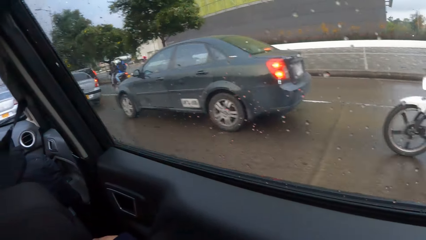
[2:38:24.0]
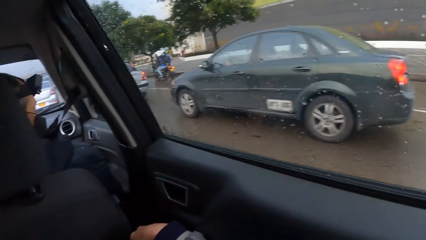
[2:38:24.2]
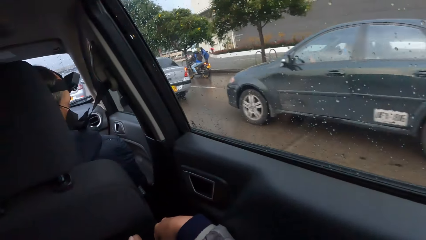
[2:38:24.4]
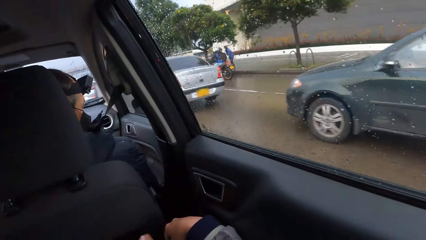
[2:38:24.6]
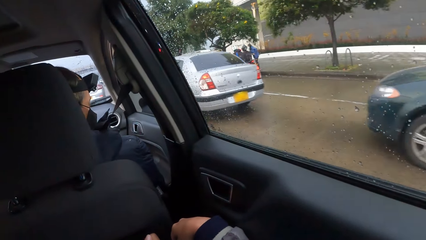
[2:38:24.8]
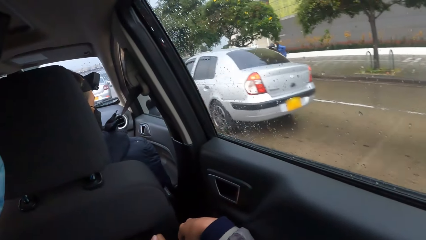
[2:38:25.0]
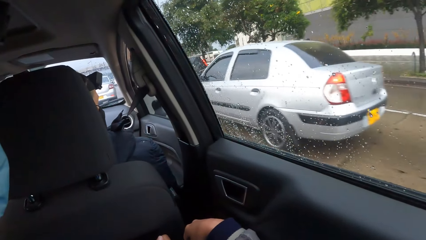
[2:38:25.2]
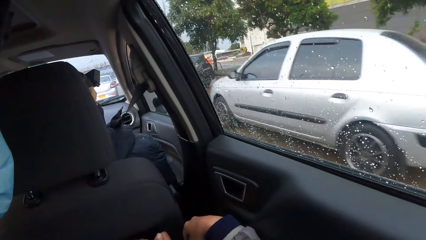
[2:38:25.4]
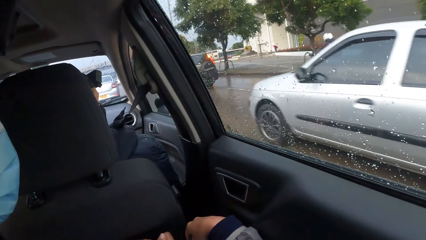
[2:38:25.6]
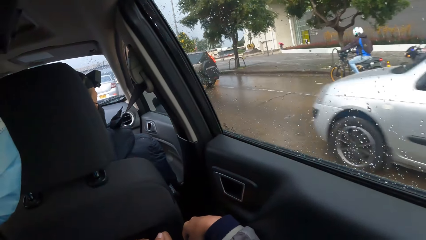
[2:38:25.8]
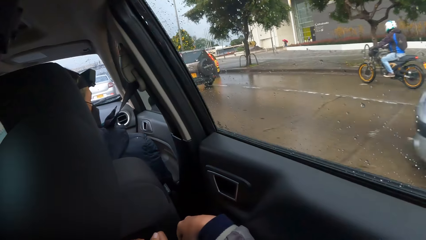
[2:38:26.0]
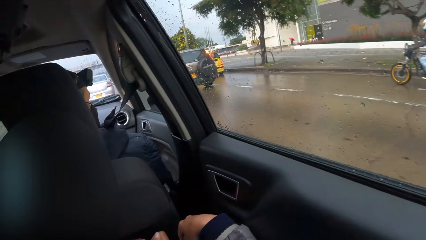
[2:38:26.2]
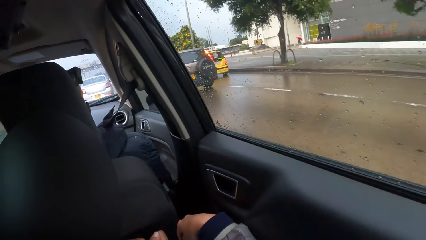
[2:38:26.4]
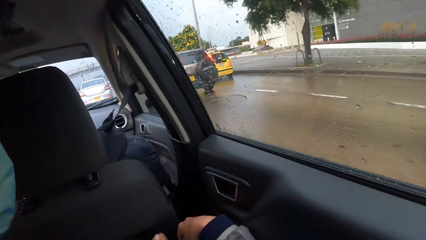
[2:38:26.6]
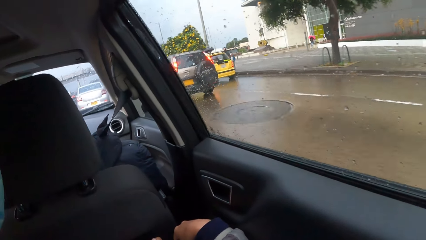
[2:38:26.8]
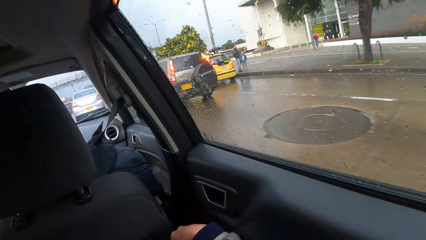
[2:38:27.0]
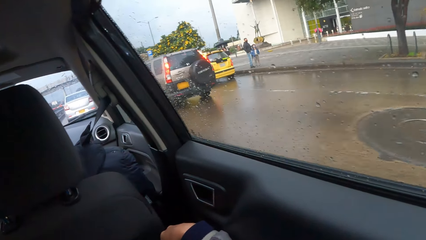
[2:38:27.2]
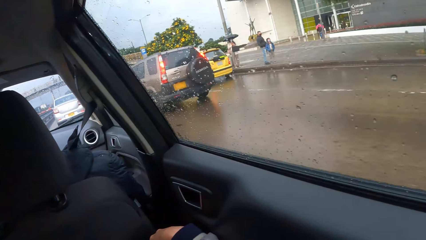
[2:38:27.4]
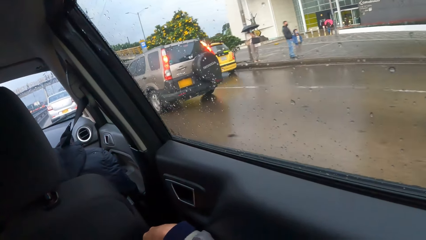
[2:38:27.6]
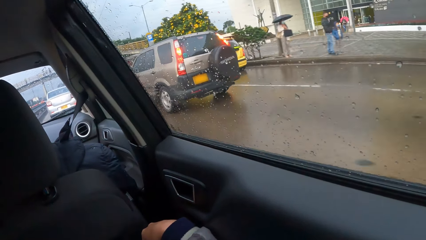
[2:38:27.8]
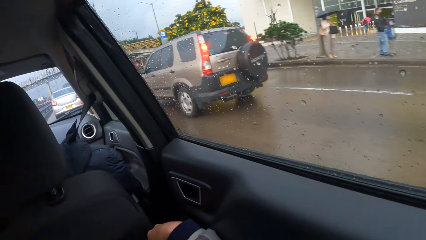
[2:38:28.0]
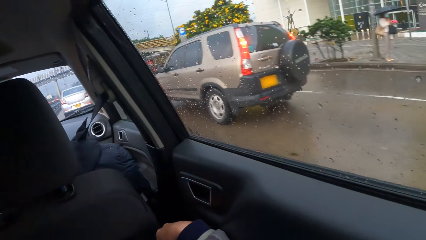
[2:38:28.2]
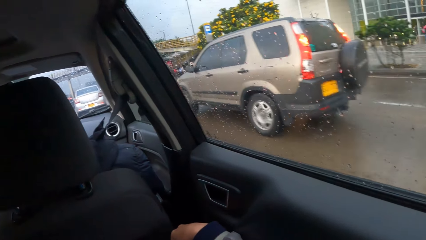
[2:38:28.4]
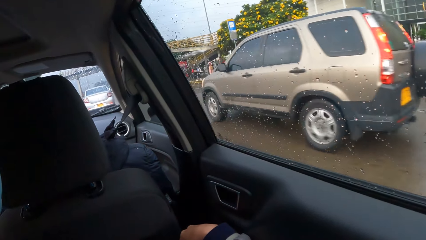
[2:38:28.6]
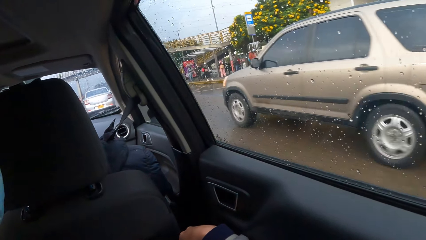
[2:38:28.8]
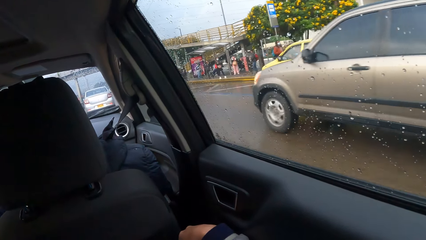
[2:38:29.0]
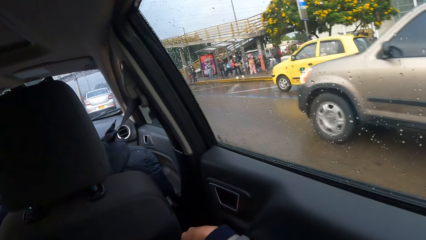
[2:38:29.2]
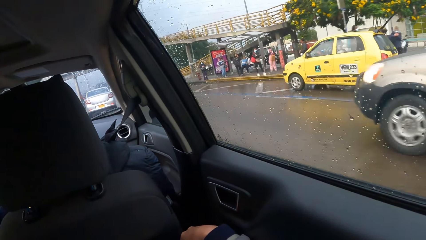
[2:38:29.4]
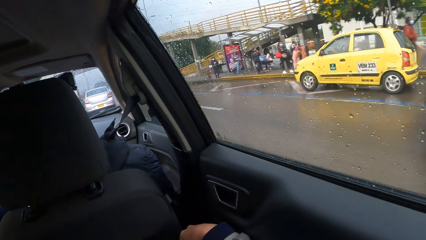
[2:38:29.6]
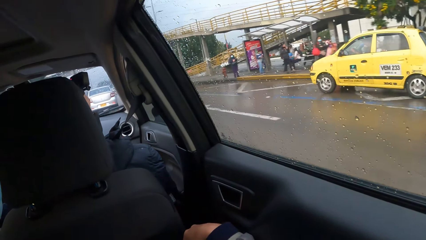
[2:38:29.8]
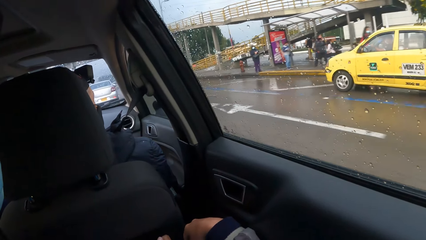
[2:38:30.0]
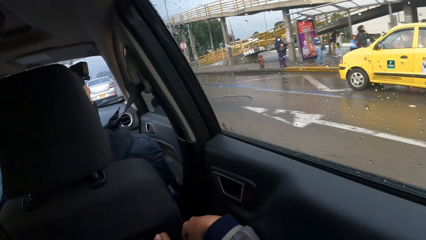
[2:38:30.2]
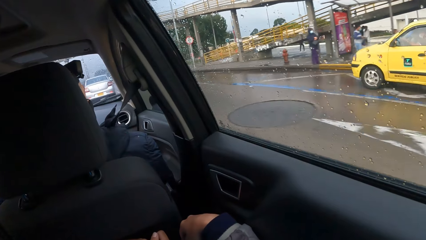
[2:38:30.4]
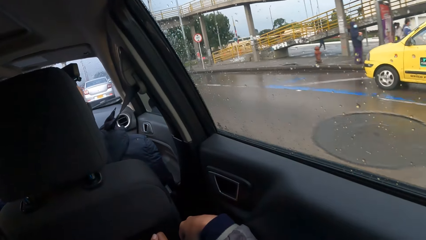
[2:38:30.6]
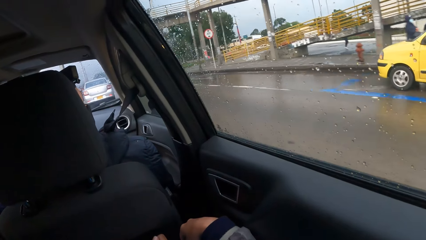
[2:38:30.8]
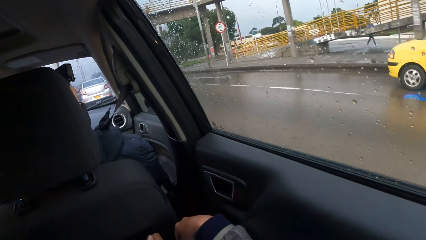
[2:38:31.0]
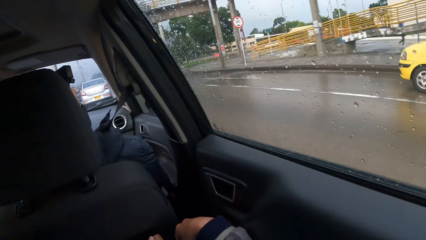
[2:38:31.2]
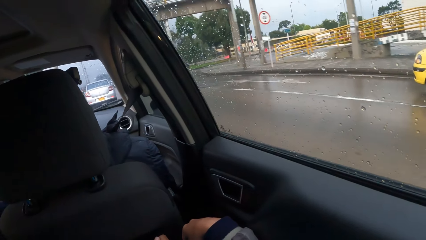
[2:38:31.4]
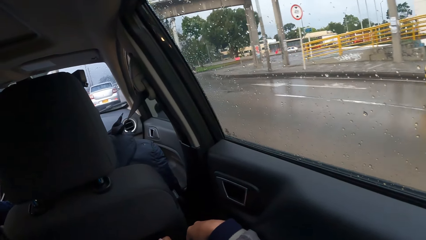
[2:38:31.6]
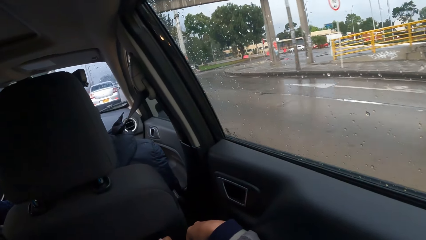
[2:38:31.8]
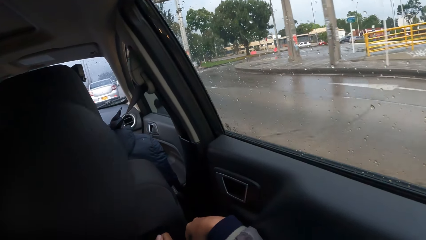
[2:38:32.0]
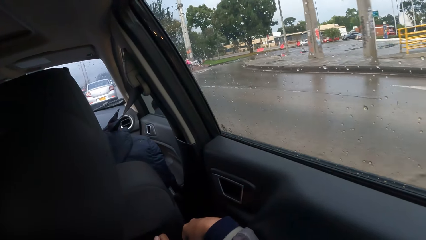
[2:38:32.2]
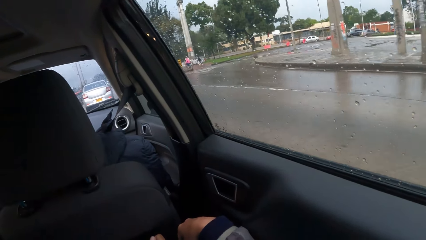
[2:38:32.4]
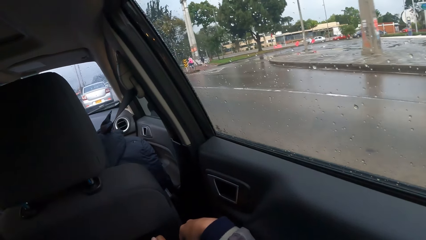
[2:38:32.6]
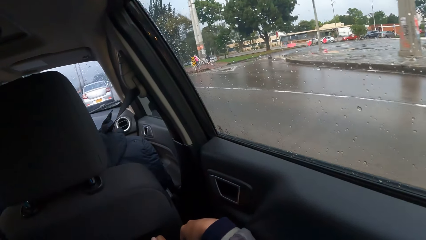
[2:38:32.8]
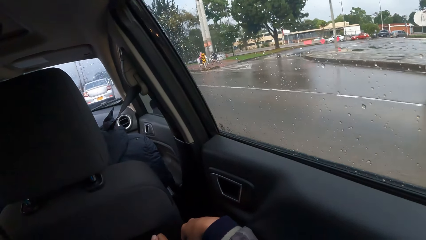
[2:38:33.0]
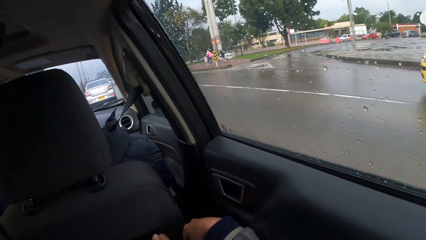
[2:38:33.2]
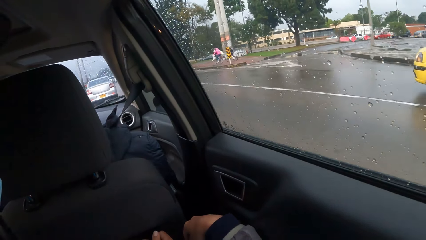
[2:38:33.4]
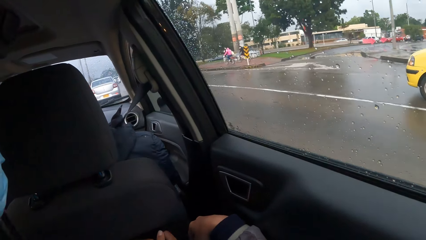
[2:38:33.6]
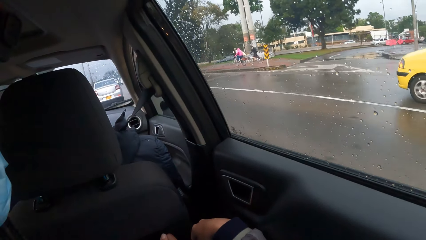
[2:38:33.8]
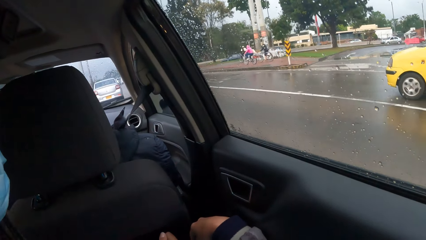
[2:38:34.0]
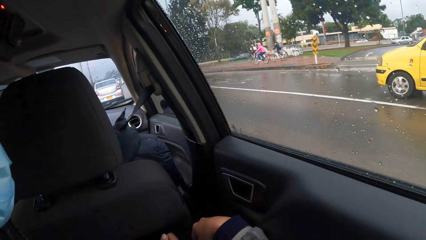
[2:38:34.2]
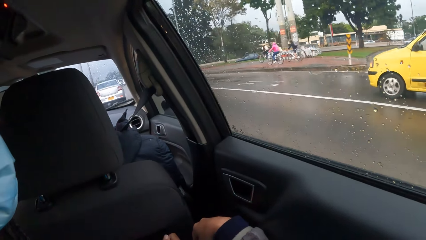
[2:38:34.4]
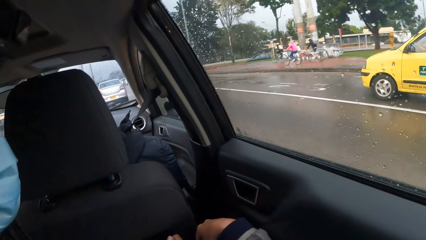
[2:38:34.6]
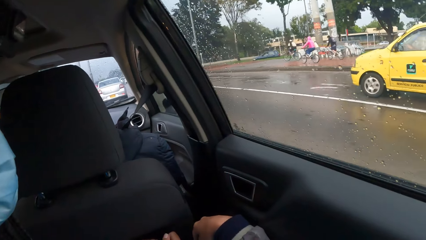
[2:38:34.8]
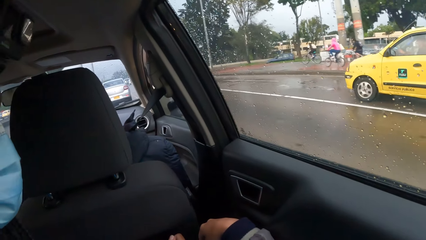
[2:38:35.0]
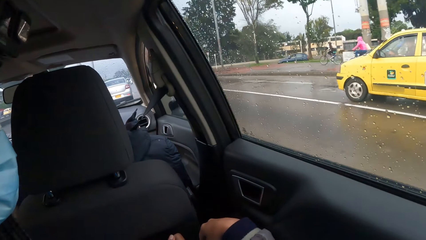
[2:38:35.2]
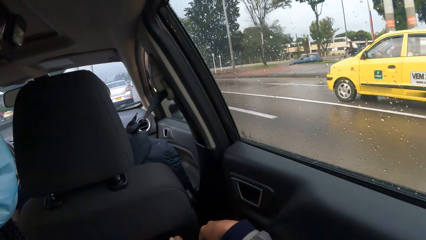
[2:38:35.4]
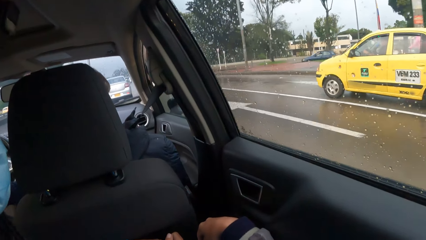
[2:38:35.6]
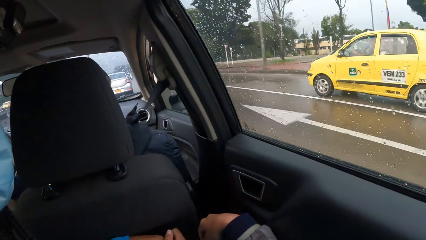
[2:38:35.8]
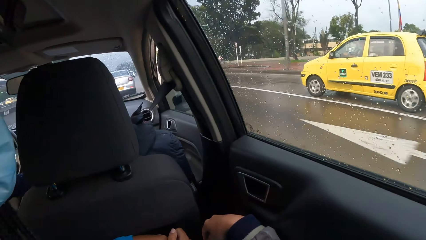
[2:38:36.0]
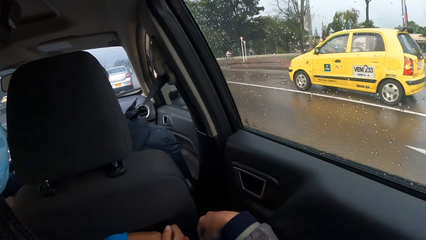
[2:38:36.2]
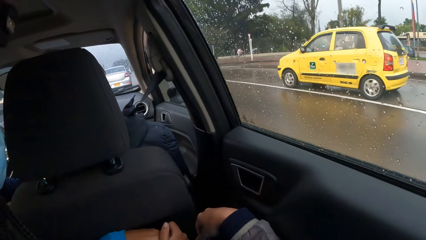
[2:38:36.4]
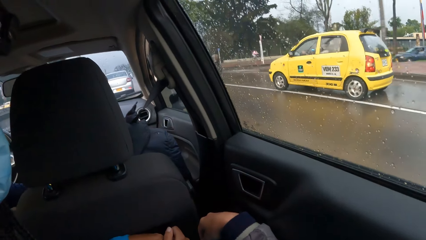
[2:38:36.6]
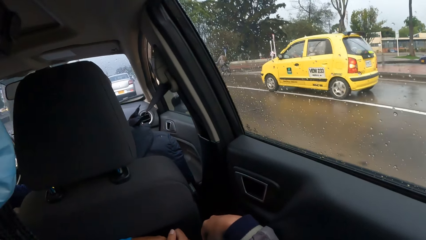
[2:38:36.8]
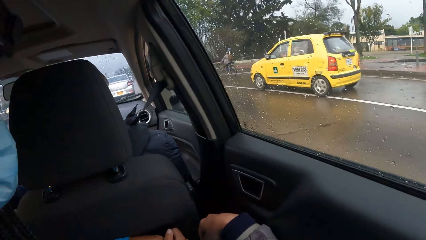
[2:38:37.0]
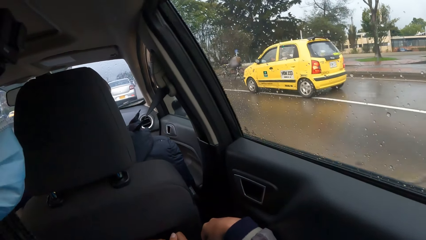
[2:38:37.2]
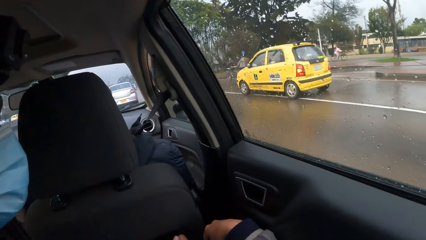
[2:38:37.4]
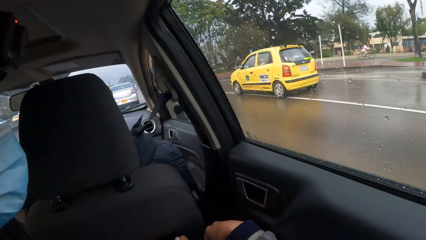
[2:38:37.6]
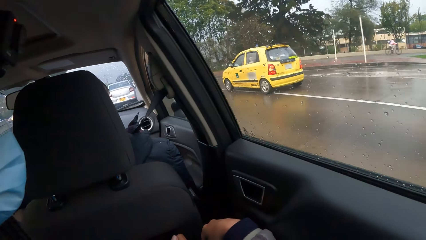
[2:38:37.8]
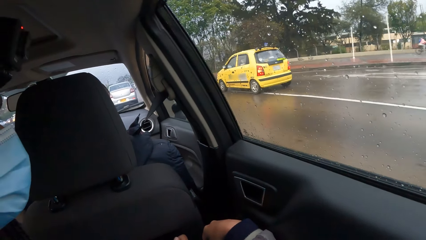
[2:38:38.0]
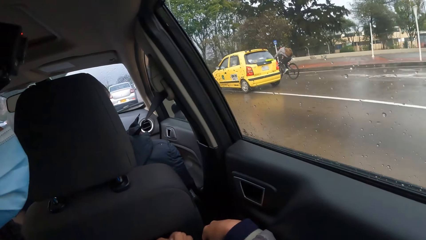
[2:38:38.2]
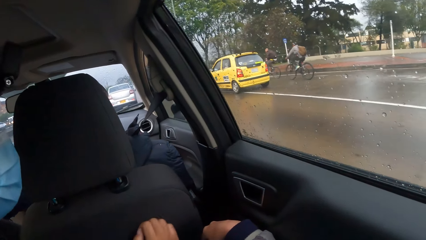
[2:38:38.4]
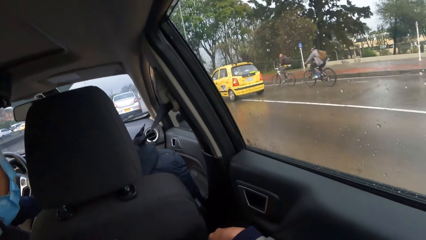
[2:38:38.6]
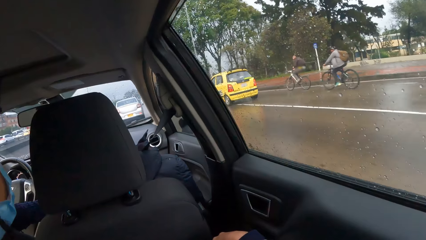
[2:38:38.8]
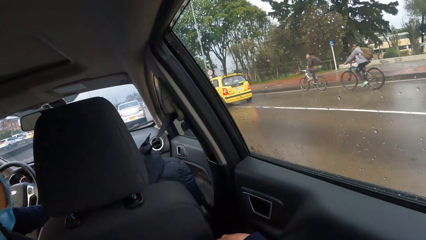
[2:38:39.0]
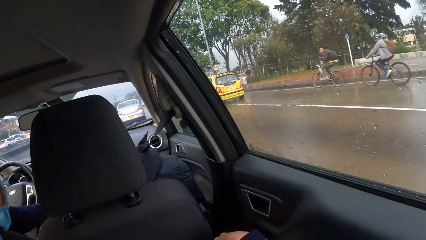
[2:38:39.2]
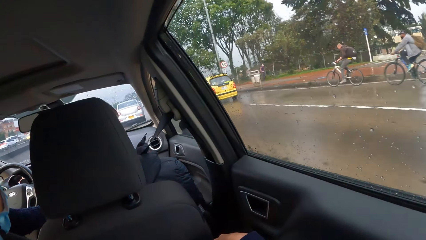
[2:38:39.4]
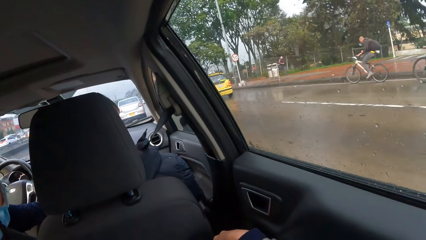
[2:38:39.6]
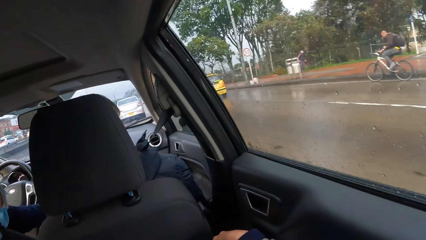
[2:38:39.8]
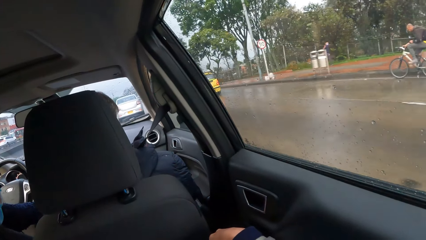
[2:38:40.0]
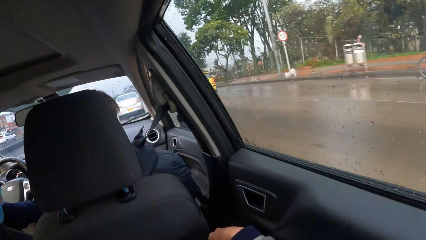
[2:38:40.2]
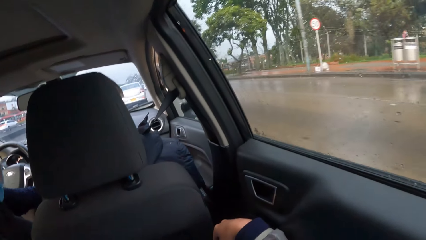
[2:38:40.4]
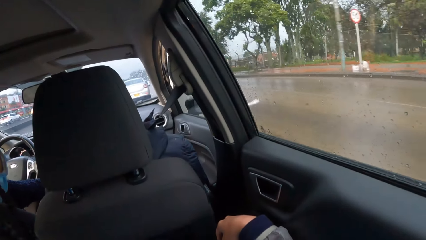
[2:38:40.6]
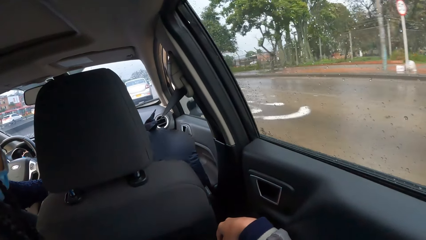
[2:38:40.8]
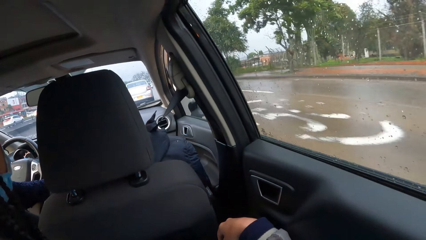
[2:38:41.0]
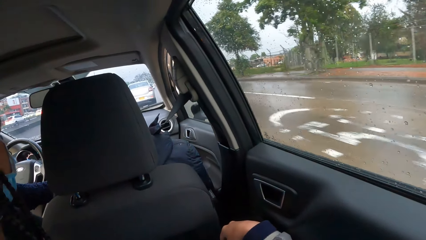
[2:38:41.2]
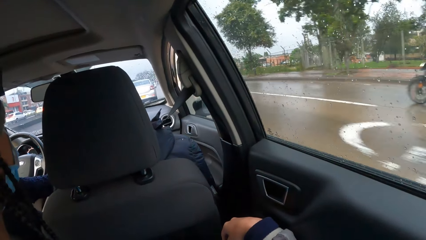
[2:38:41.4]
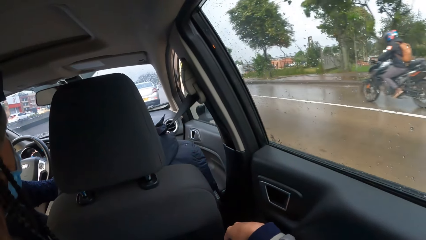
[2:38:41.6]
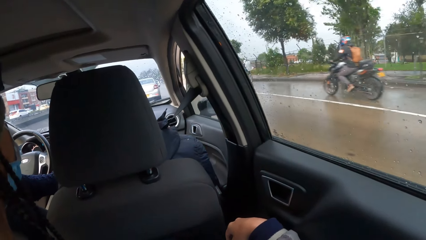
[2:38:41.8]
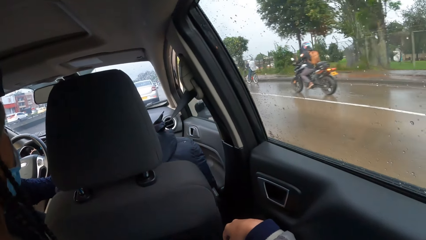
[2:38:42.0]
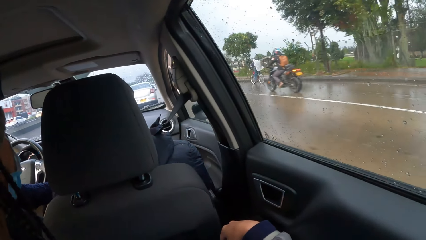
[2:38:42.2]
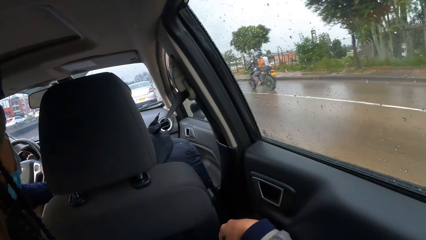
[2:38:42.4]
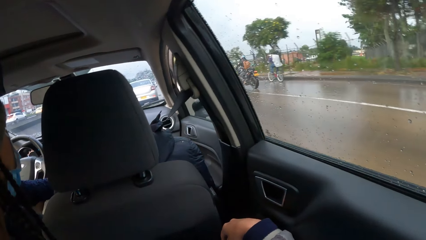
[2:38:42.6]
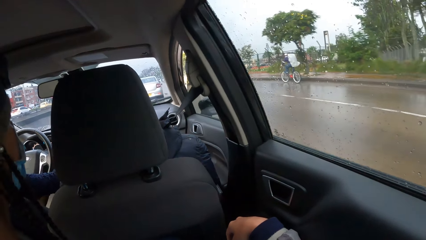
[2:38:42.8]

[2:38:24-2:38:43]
A man looks outside the car. The camera wearer looks outside the car. The man looks outside the car.
